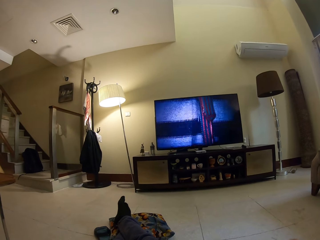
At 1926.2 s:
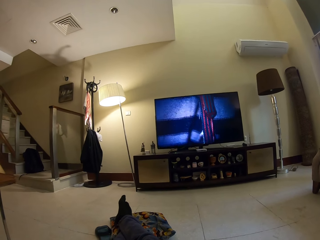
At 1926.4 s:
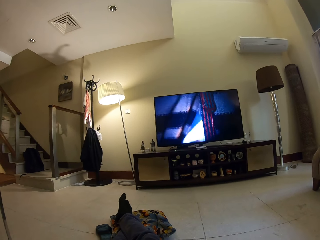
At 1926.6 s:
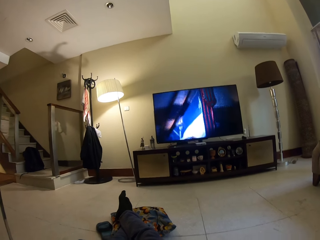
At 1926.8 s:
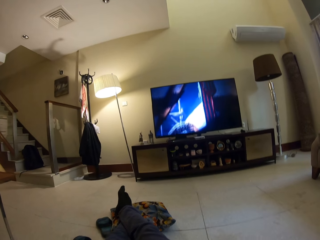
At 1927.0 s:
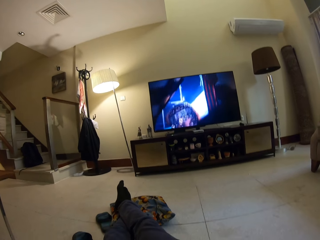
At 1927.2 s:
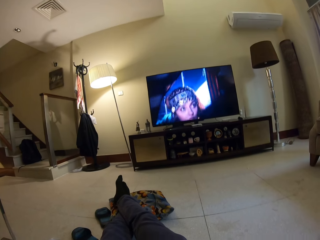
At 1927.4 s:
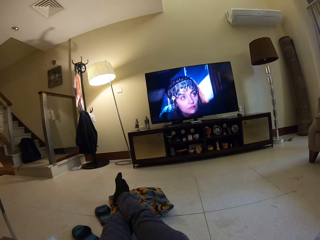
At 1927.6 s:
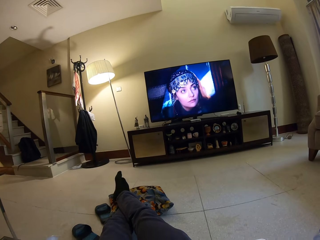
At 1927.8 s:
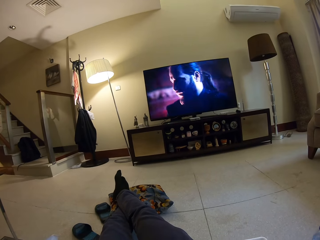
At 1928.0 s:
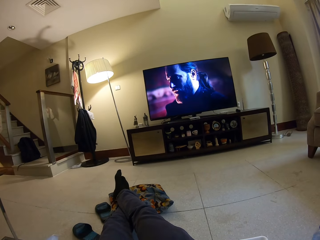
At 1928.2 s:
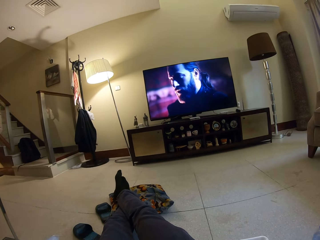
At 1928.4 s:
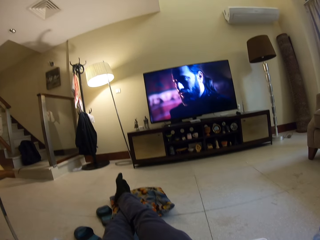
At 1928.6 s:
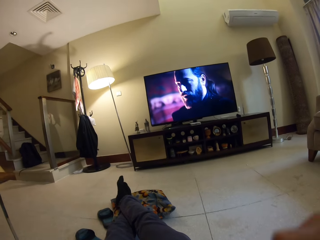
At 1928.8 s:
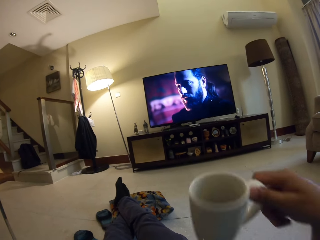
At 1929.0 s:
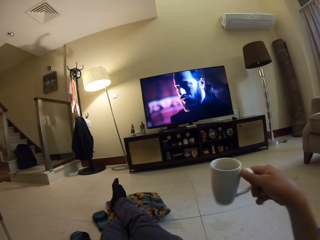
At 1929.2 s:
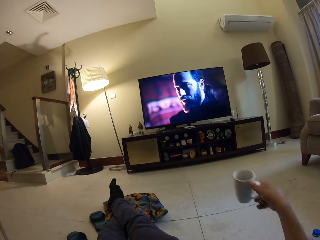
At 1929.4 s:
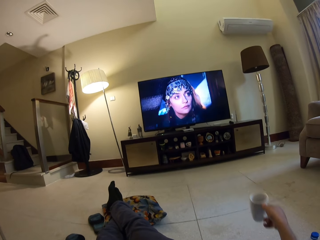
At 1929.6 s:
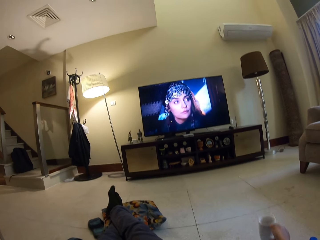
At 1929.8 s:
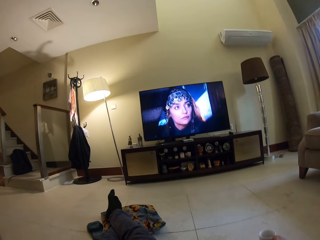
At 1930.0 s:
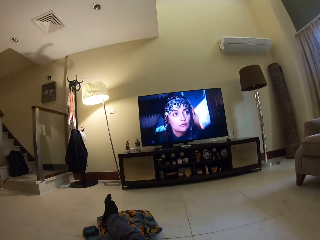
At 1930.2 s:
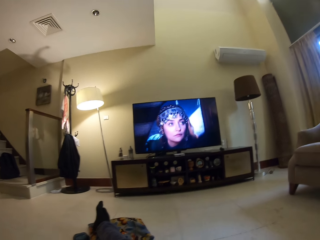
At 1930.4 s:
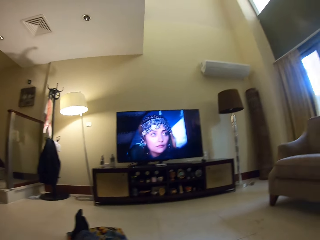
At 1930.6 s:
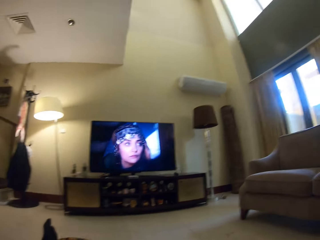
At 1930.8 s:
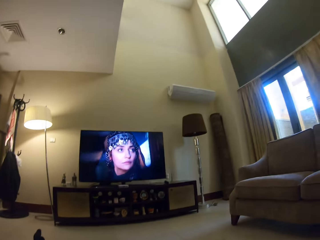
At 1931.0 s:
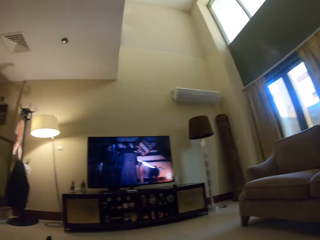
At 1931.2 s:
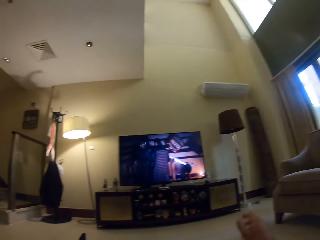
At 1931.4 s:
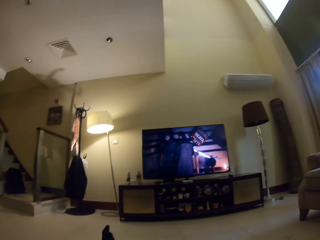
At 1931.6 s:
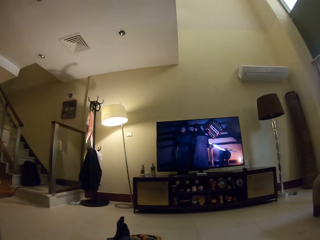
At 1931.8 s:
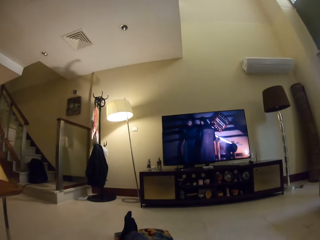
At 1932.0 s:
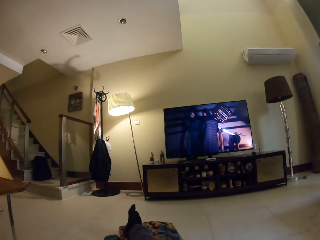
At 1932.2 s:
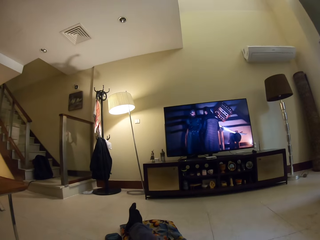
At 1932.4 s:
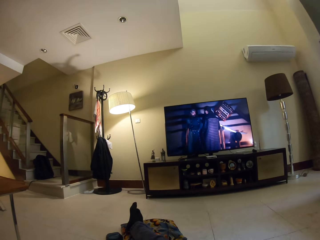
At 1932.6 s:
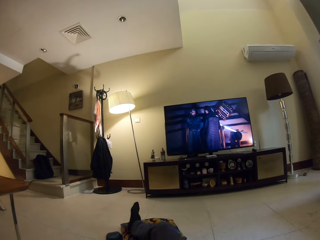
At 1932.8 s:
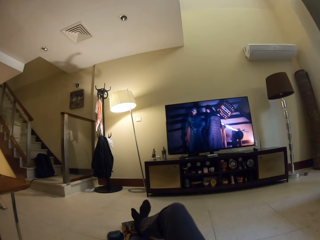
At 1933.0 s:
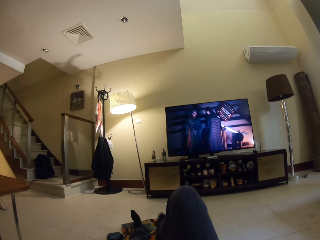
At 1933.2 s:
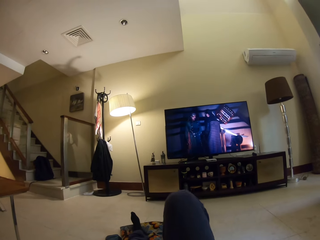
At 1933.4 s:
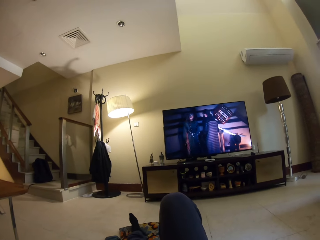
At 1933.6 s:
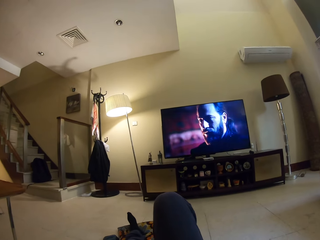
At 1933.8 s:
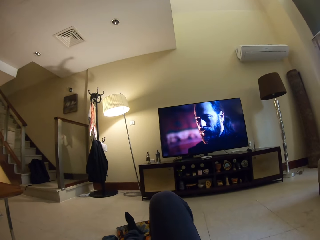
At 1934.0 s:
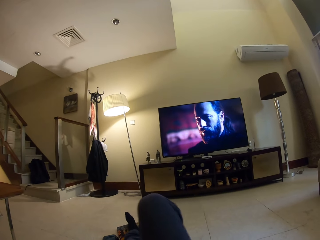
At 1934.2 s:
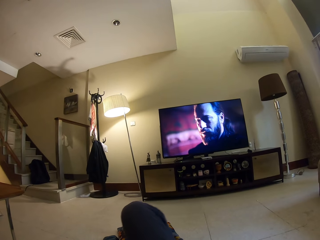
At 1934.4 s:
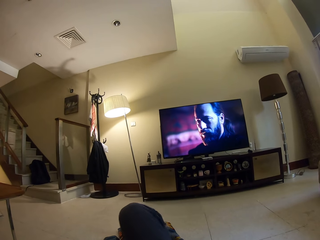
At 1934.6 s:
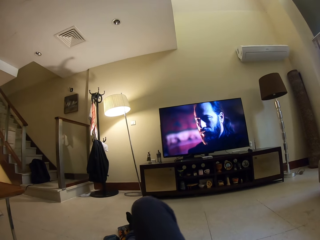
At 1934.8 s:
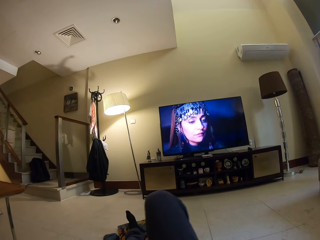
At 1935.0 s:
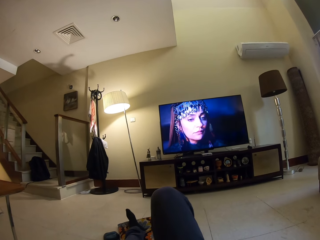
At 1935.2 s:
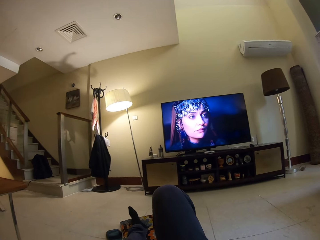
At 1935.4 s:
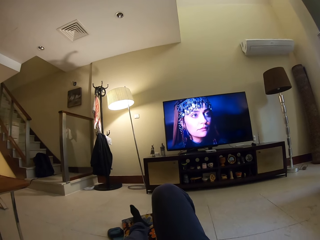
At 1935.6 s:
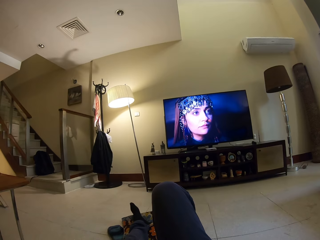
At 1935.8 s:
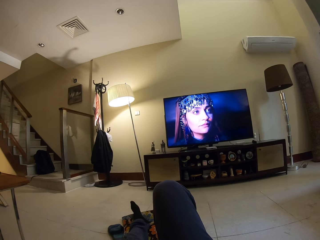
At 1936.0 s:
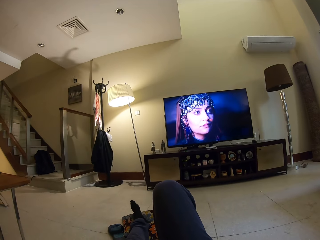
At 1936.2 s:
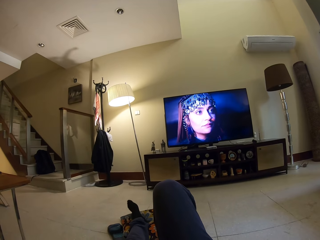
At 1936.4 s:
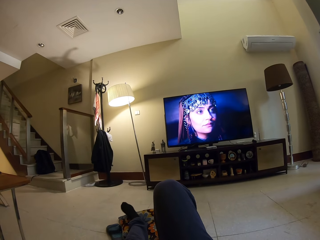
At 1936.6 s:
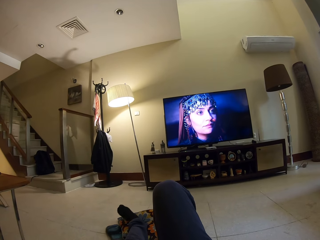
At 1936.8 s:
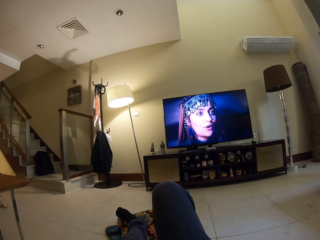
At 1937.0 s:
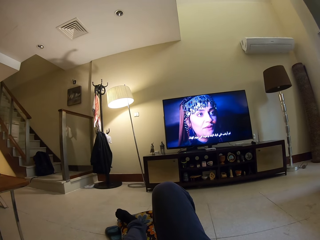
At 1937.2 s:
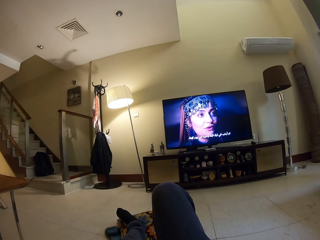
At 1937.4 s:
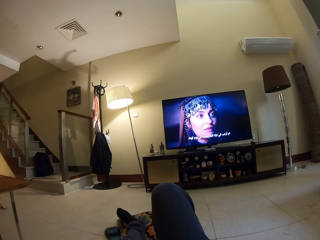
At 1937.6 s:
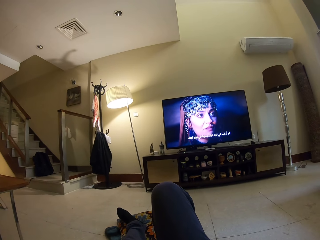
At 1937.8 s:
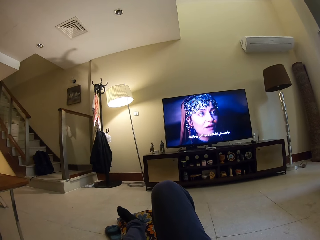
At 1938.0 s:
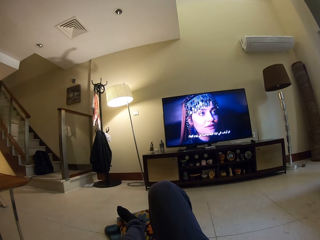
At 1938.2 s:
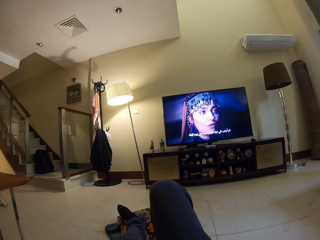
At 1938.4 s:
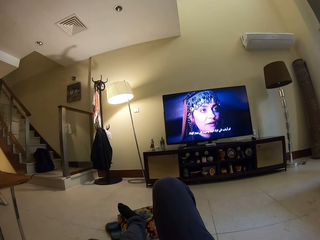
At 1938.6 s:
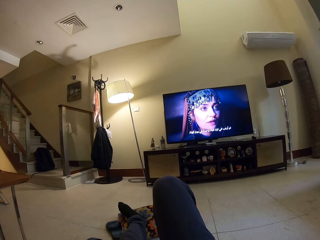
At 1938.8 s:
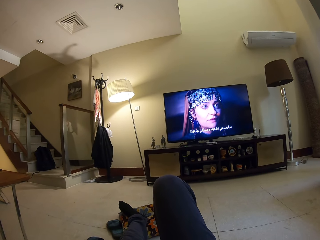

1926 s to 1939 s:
The camera wearer drinks the content in the cup. He puts the cup of coffee on the floor. He flexes his right leg.

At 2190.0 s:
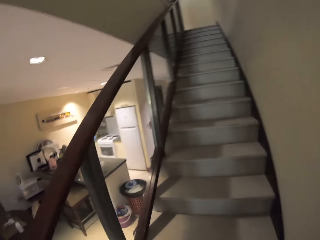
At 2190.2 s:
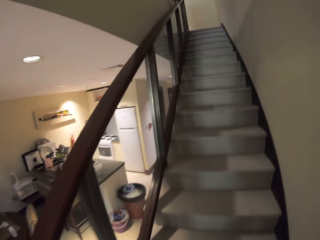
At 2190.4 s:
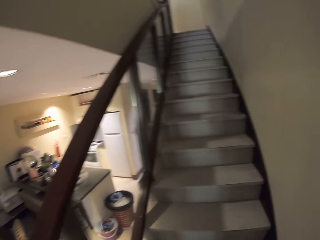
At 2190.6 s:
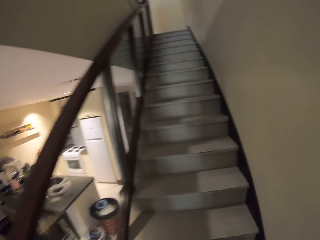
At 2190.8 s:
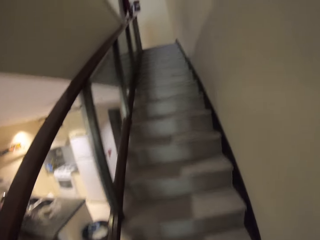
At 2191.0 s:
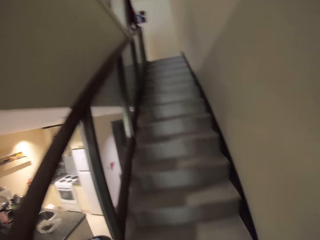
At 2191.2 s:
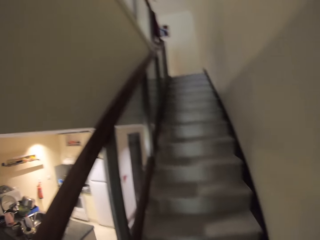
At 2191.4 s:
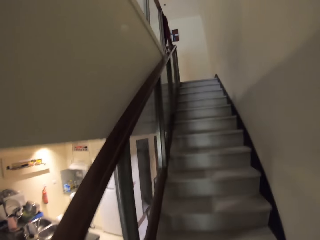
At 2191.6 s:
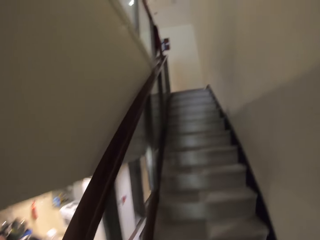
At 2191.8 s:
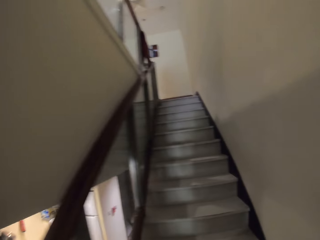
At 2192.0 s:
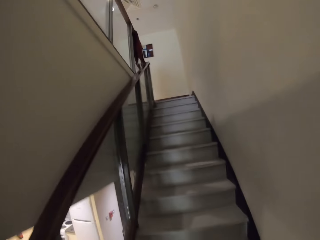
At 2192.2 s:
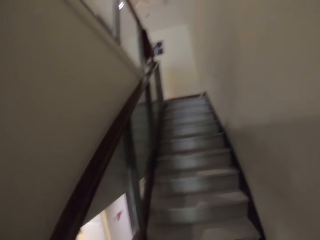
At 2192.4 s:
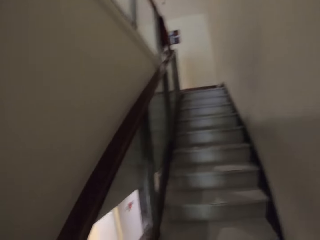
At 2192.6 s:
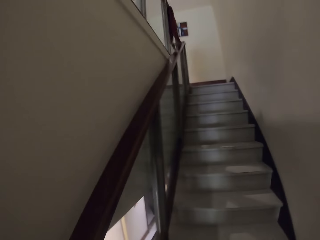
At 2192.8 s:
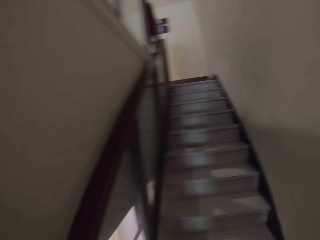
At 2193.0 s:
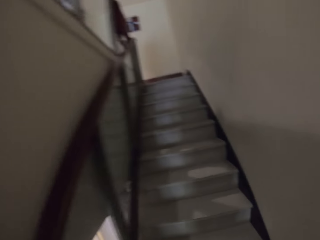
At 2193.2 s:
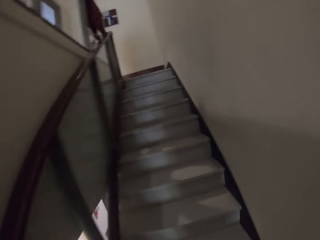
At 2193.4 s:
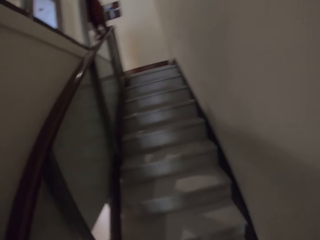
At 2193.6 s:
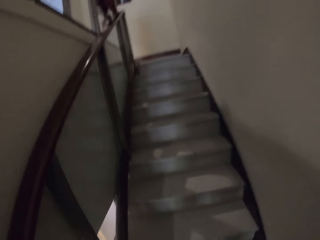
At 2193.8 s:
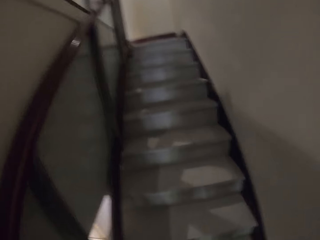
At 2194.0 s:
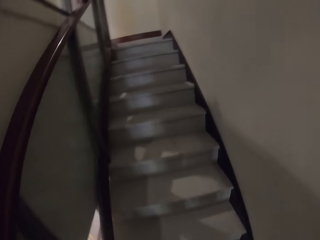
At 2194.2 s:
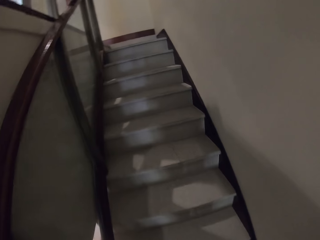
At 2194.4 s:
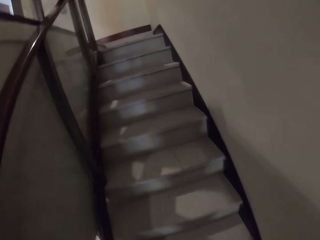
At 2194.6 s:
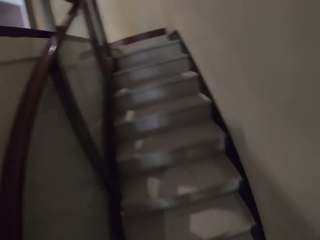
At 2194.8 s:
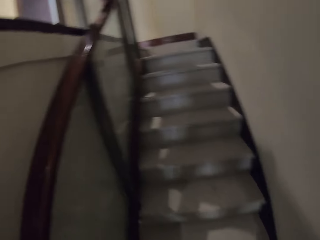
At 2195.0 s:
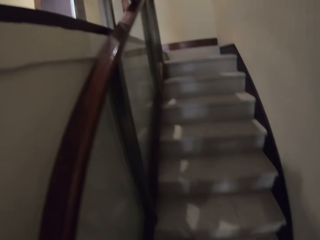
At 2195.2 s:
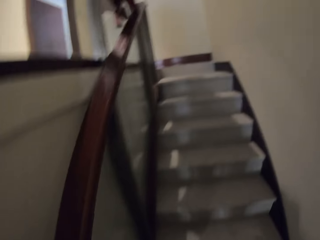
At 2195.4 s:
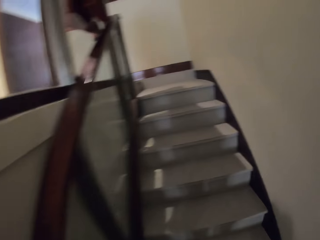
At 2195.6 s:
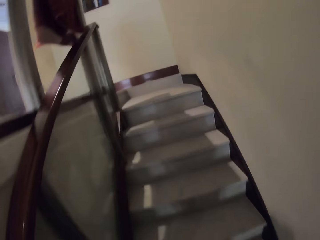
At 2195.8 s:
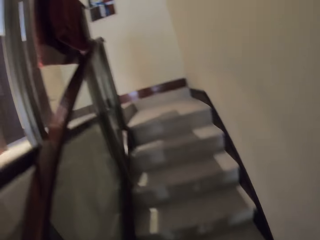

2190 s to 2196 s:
The camera wearer walks upstairs.

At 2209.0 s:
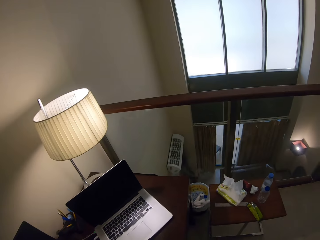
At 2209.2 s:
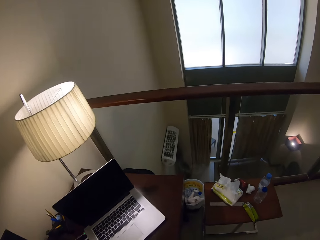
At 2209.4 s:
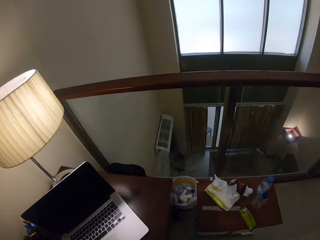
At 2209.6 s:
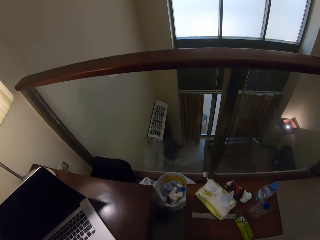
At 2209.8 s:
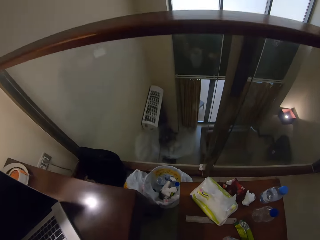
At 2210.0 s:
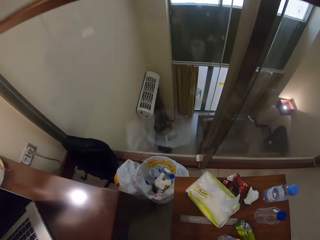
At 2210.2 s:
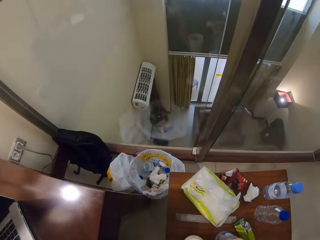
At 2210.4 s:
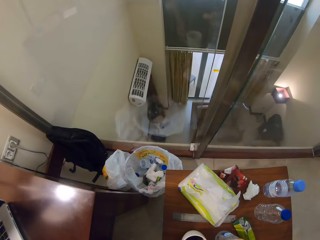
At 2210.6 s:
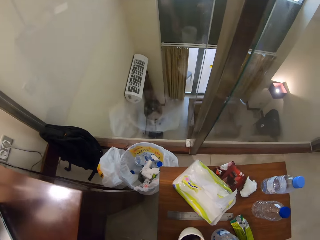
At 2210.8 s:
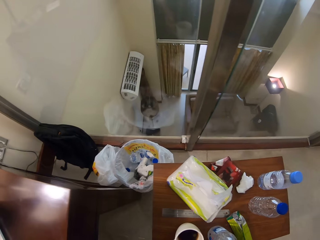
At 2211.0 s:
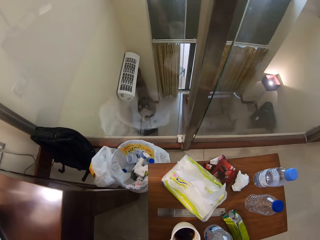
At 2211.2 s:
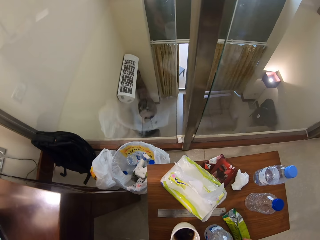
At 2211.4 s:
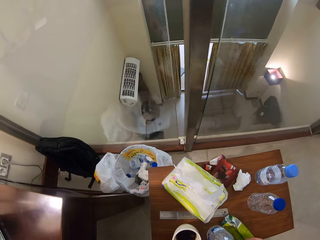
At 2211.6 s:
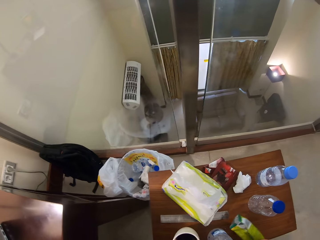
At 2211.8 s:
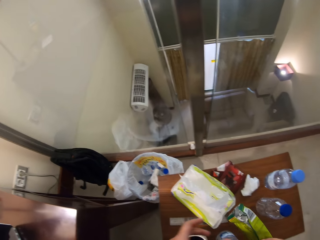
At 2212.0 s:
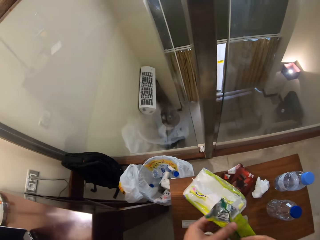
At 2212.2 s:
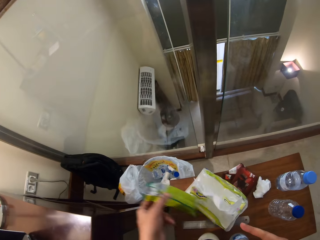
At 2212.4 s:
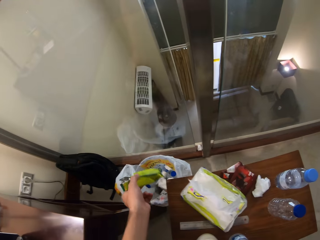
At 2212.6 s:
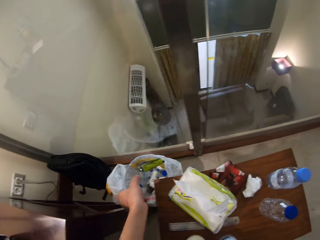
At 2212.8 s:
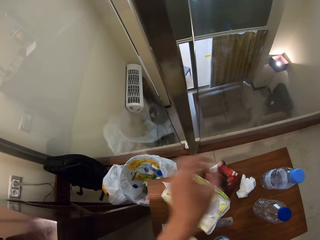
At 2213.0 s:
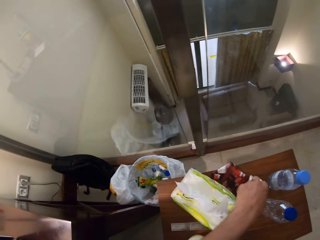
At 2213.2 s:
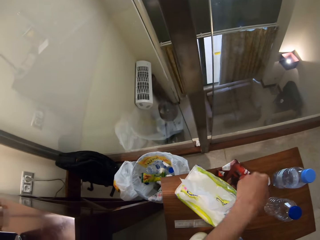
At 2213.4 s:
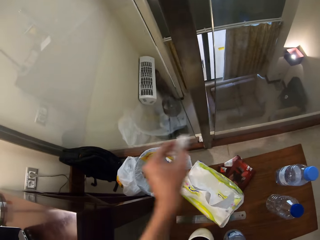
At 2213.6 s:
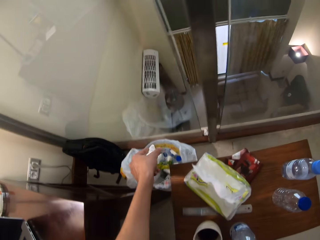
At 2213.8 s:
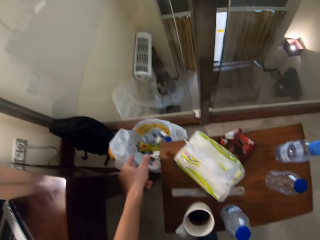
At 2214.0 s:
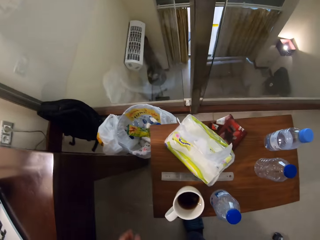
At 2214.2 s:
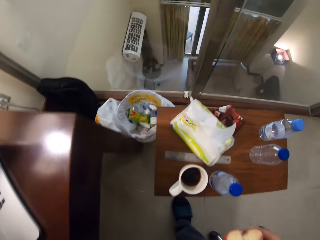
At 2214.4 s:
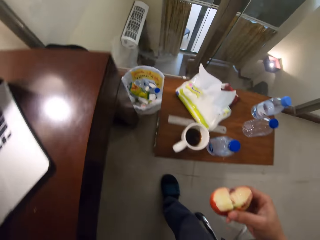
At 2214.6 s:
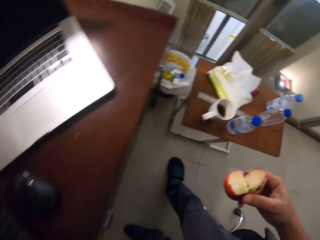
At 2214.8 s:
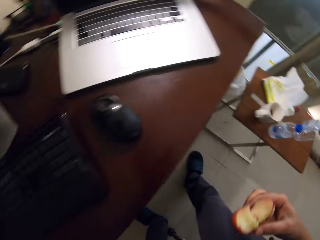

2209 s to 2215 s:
The camera wearer puts a coffee cup and a water bottle on the table. They pick a packet of biscuits on the table and throw the packet of biscuits in the dustbin. They pick a paper on the table and throw the paper in the dustbin.
